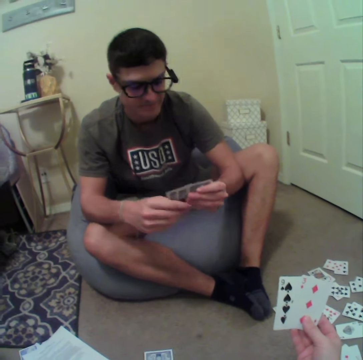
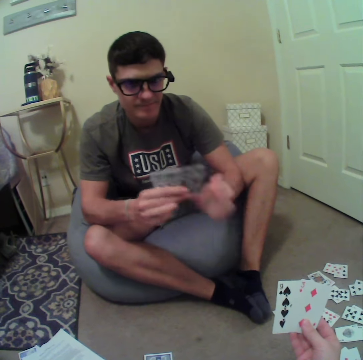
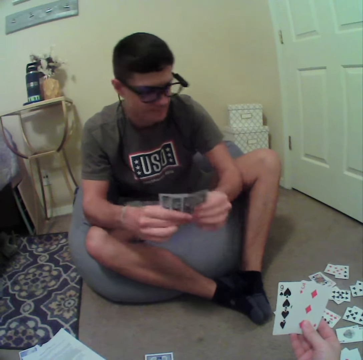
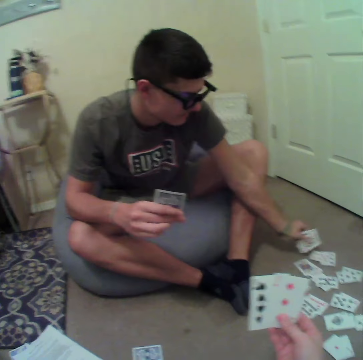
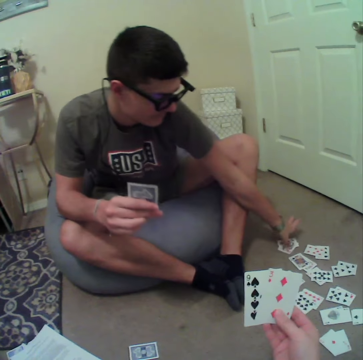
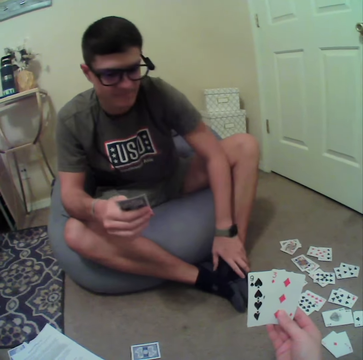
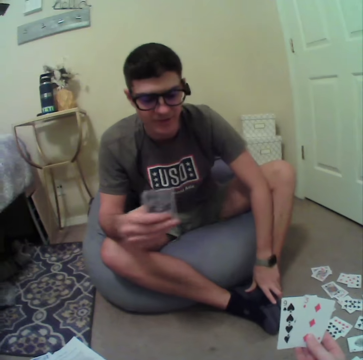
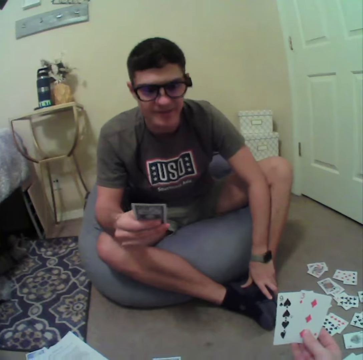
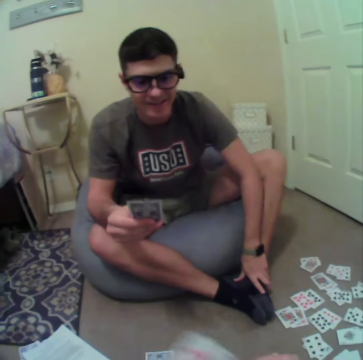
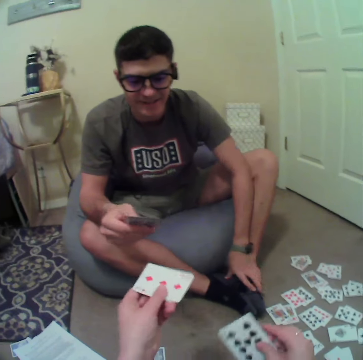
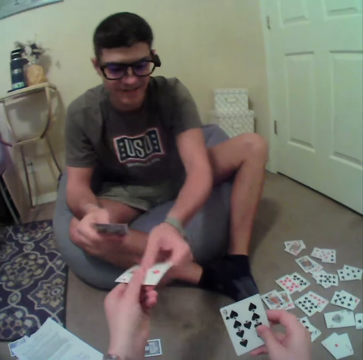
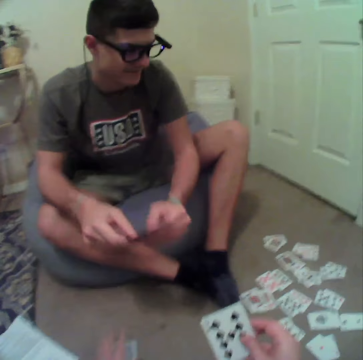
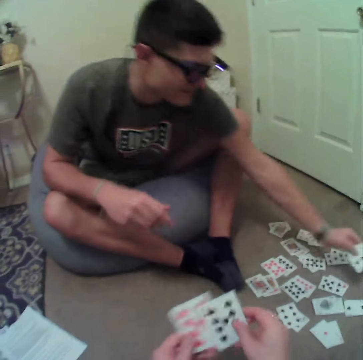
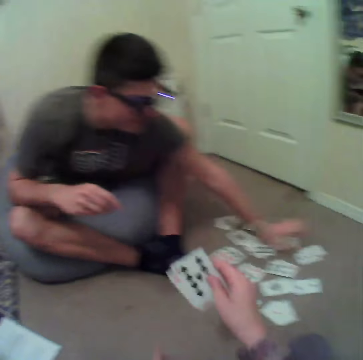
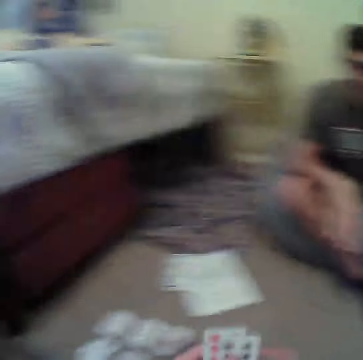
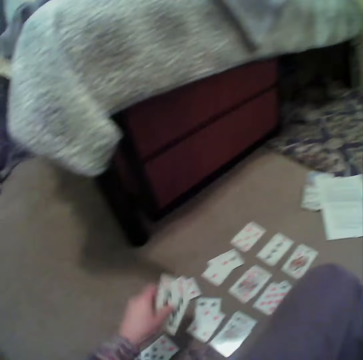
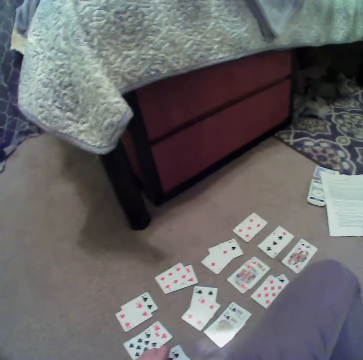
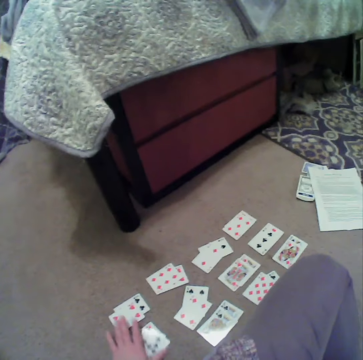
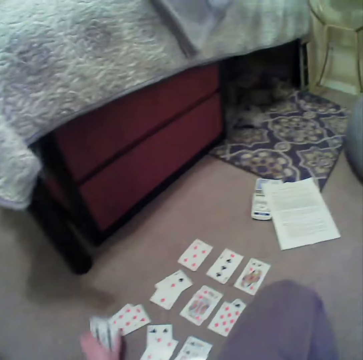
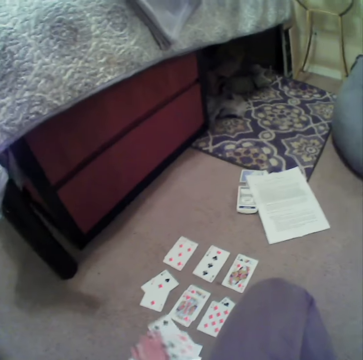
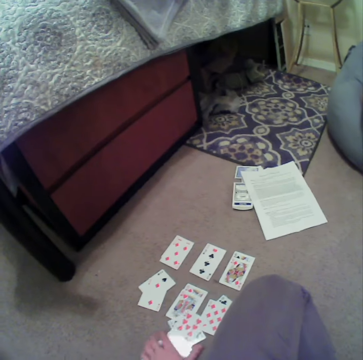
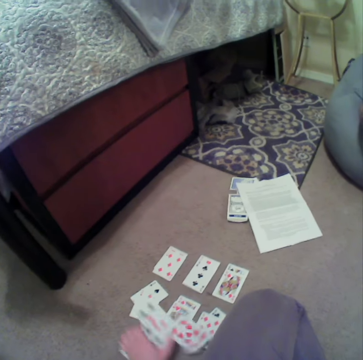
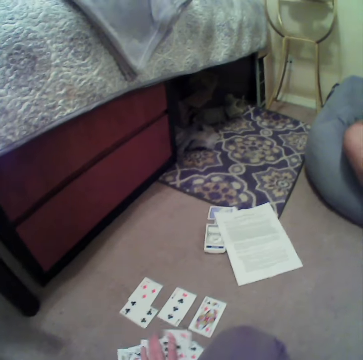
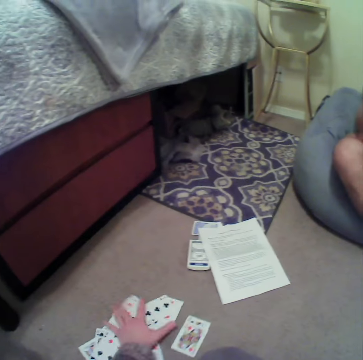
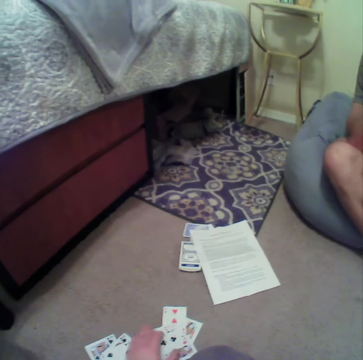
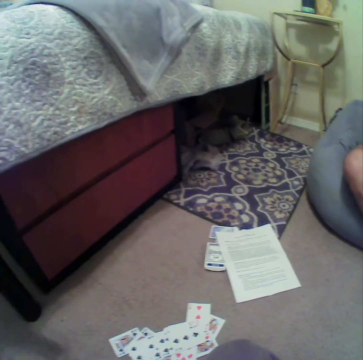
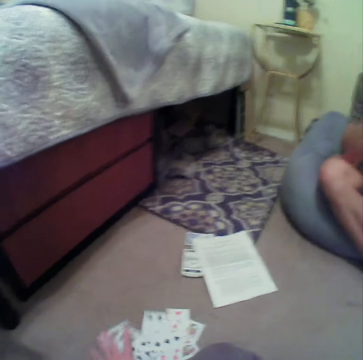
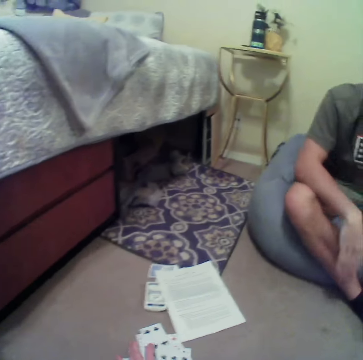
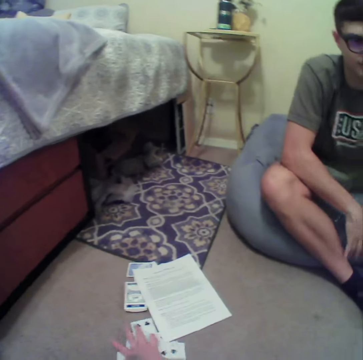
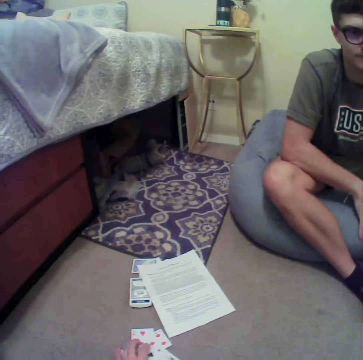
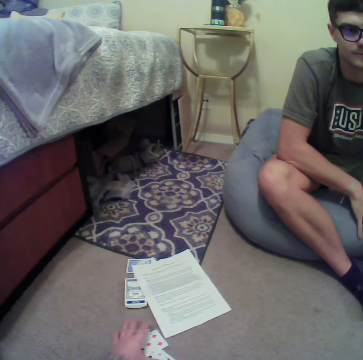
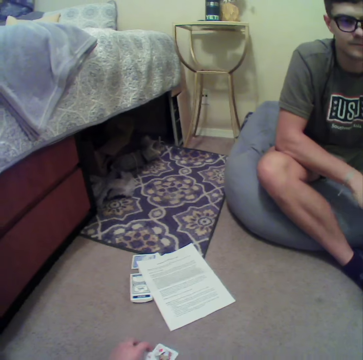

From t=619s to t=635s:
A man aligns the cards at hand. The man puts the cards down. The camera wearer drops the cards on the floor. They hand the cards to the man. The man drops the cards on the floor. The camera wearer picks up the cards. They put the cards together.

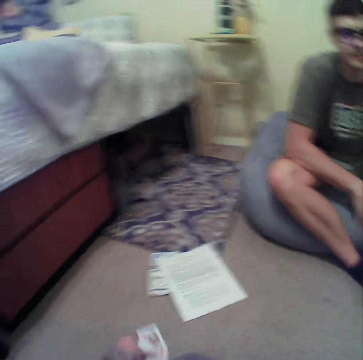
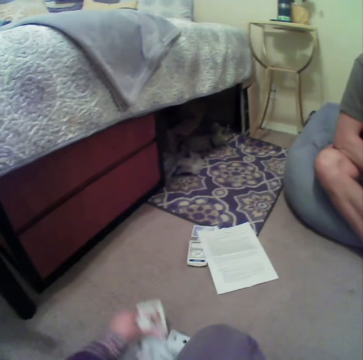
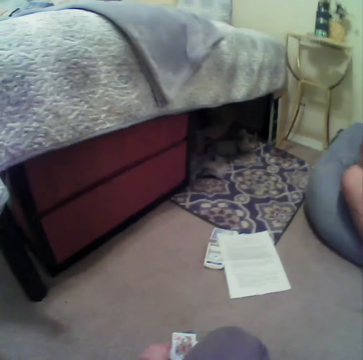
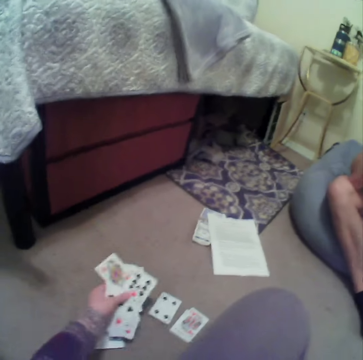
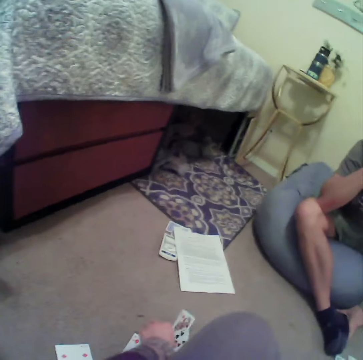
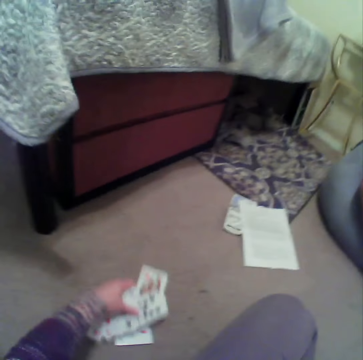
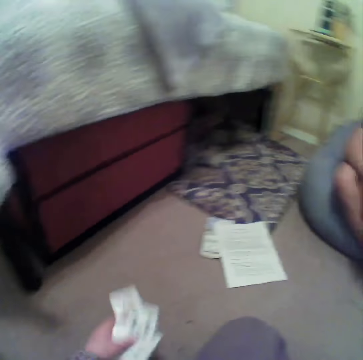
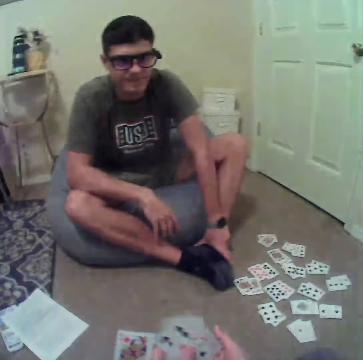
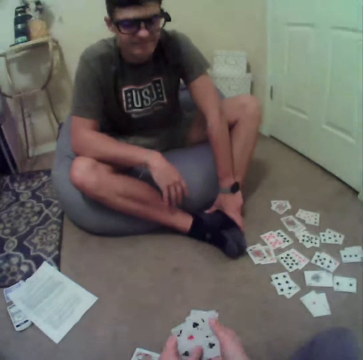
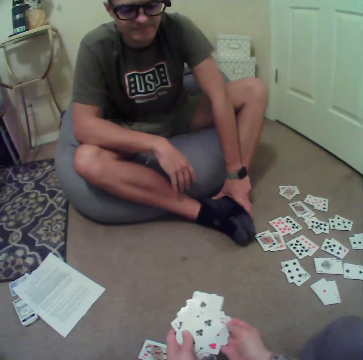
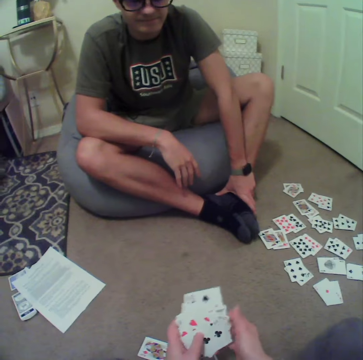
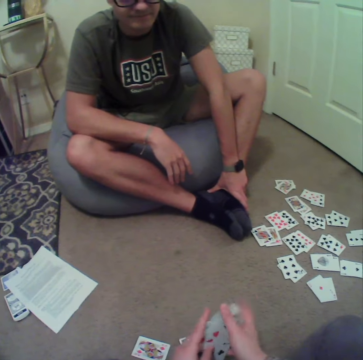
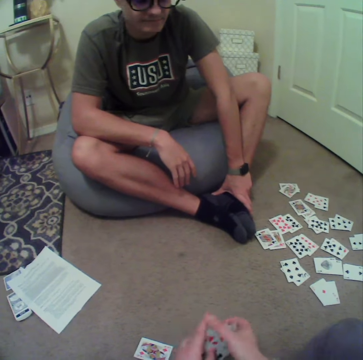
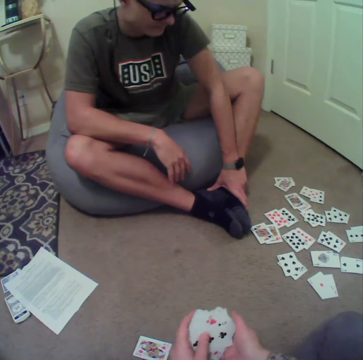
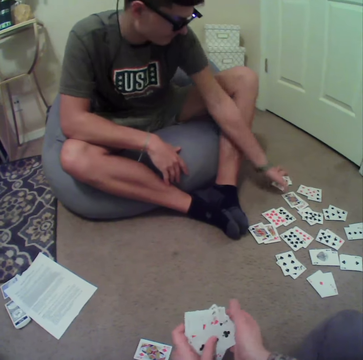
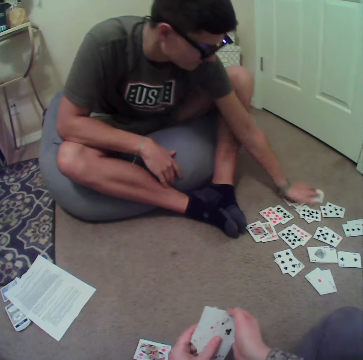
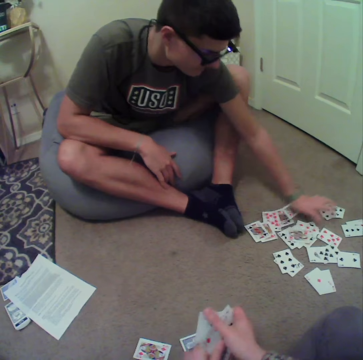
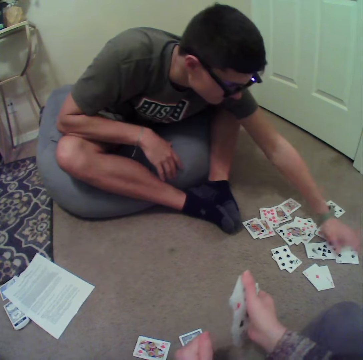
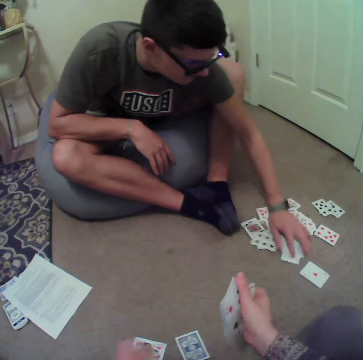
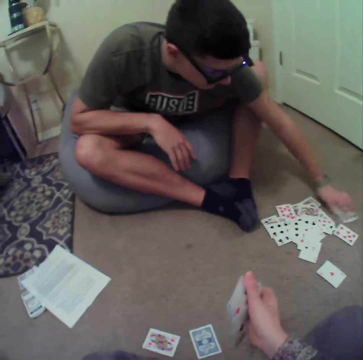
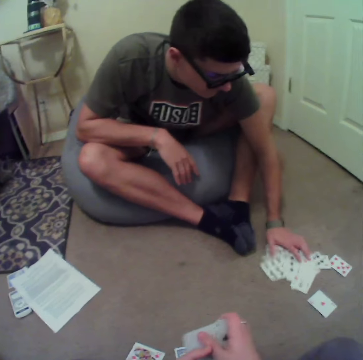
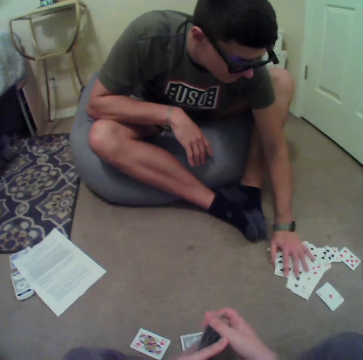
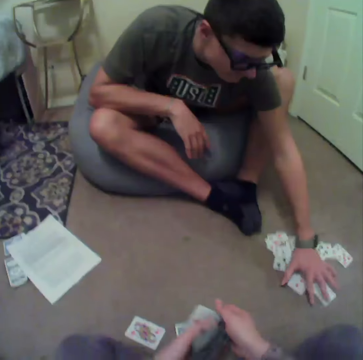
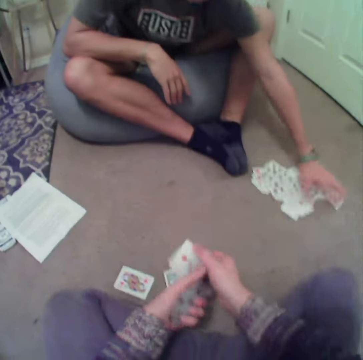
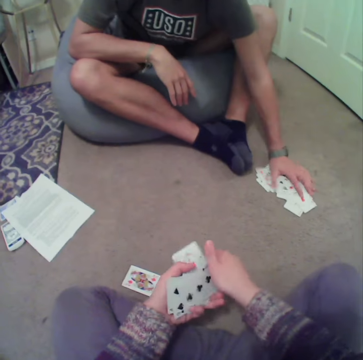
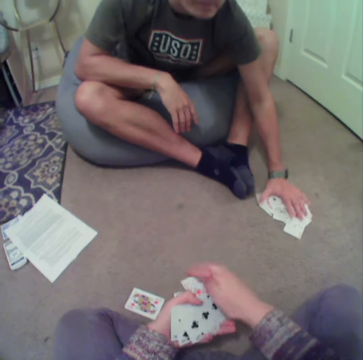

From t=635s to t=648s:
A man picks up the cards. The man puts the cards together.

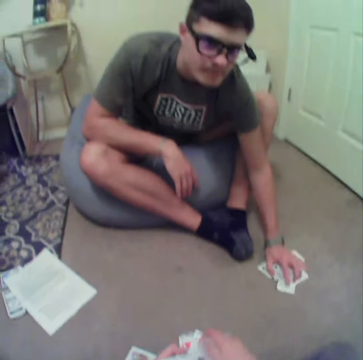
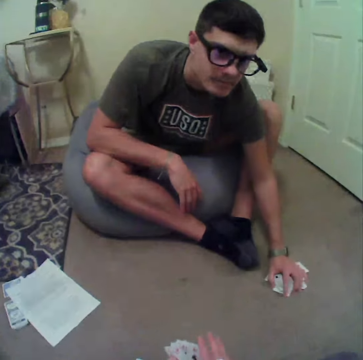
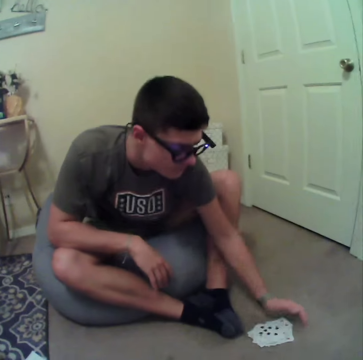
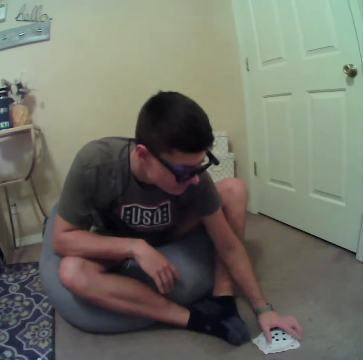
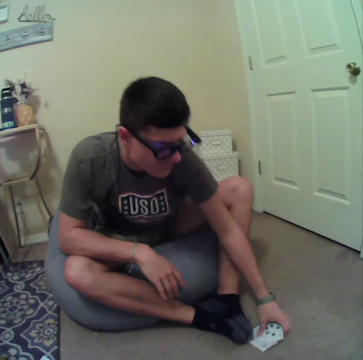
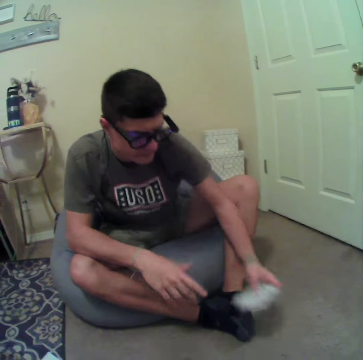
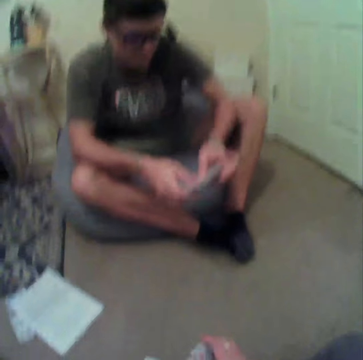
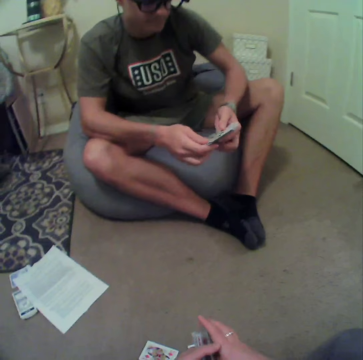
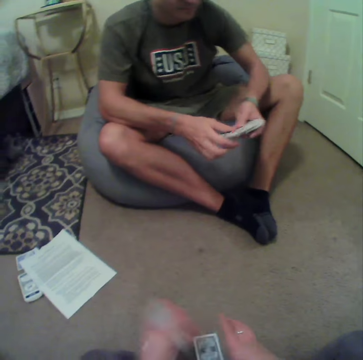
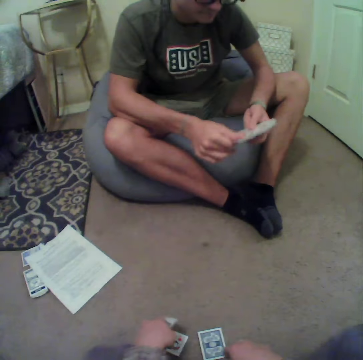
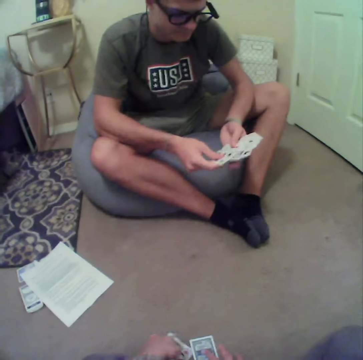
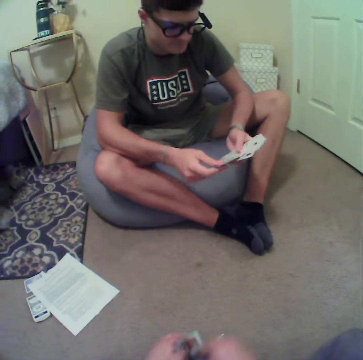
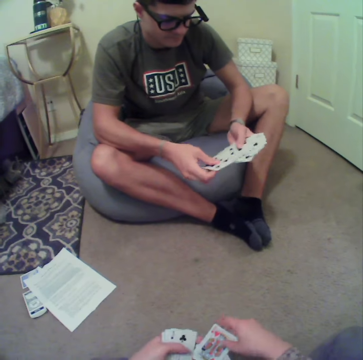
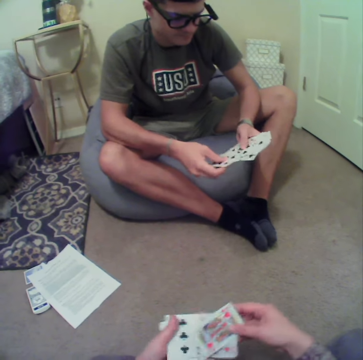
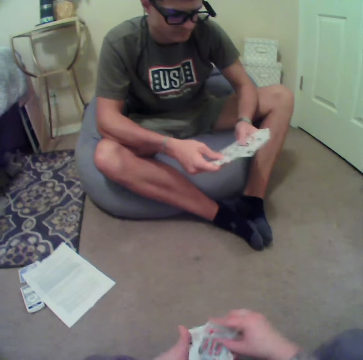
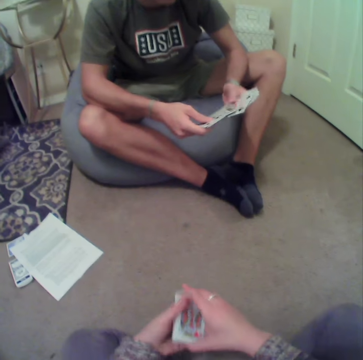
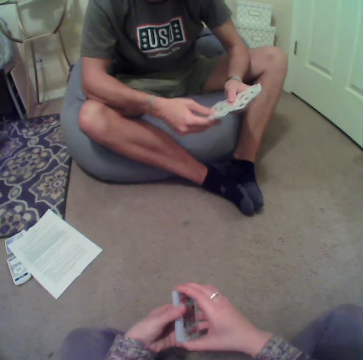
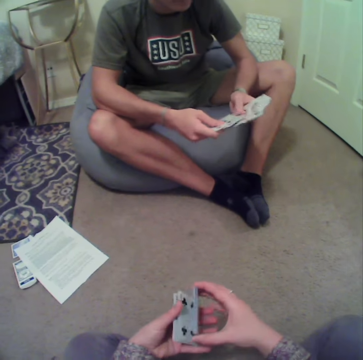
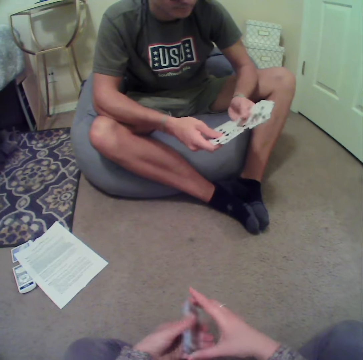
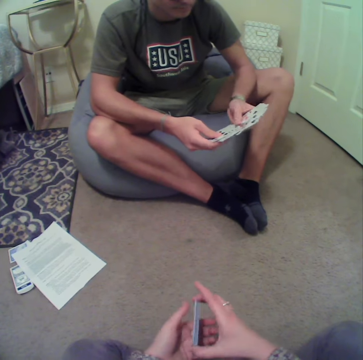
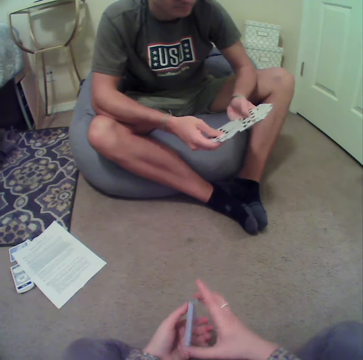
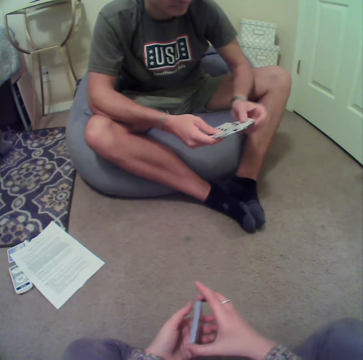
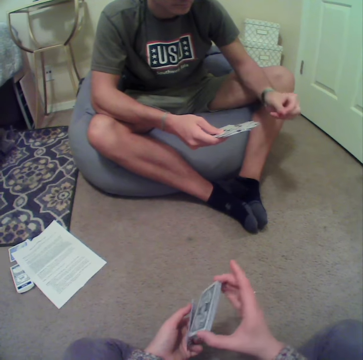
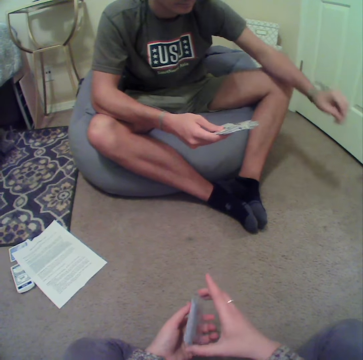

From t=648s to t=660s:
A man checks the cards. The man aligns the cards at hand. The camera wearer aligns the cards at hand.
